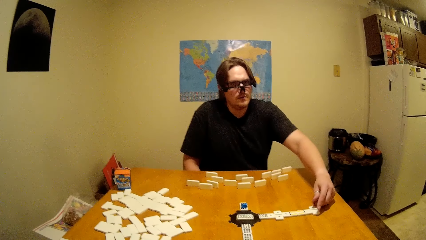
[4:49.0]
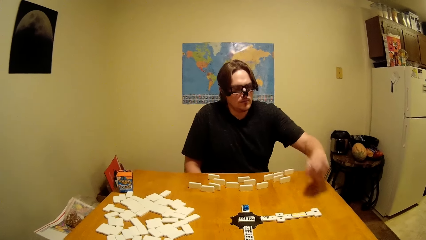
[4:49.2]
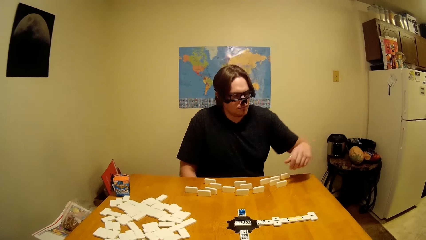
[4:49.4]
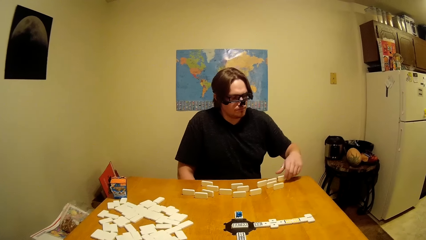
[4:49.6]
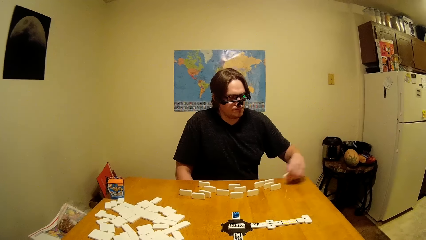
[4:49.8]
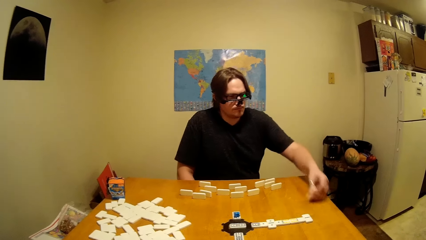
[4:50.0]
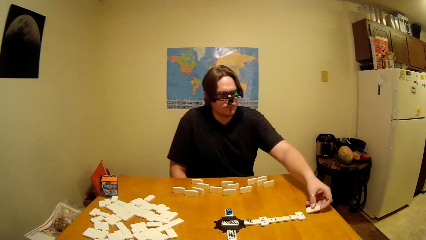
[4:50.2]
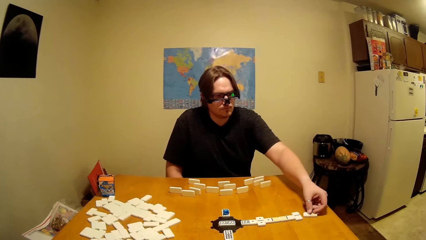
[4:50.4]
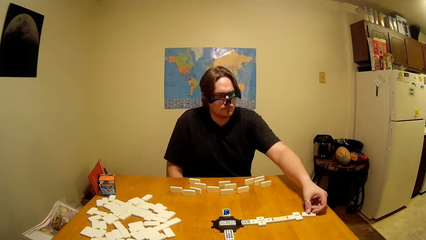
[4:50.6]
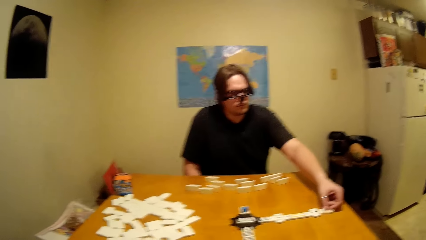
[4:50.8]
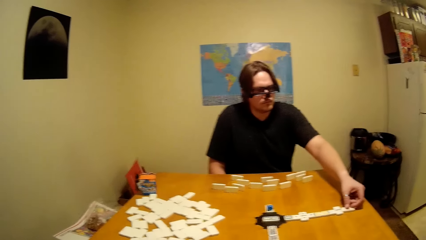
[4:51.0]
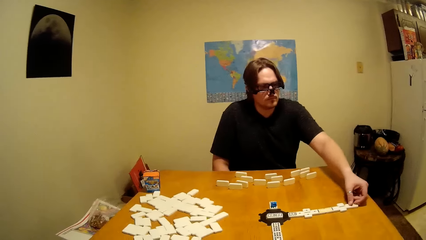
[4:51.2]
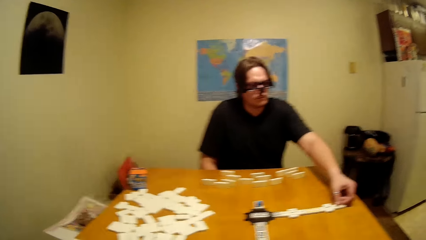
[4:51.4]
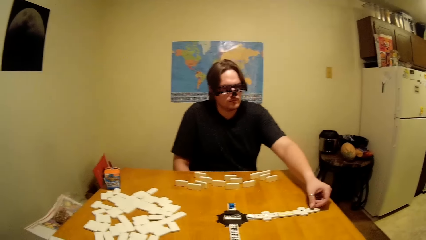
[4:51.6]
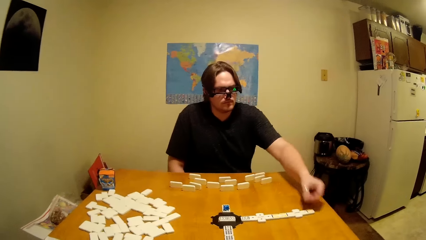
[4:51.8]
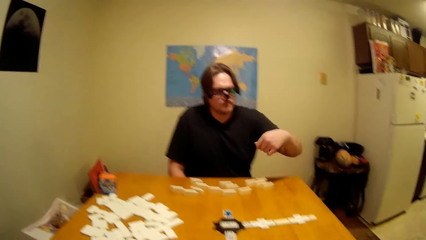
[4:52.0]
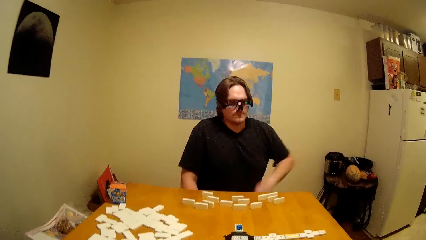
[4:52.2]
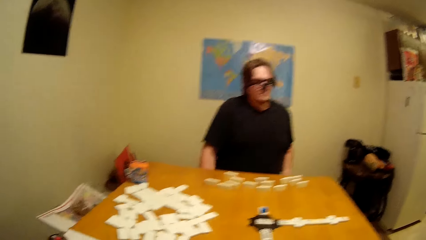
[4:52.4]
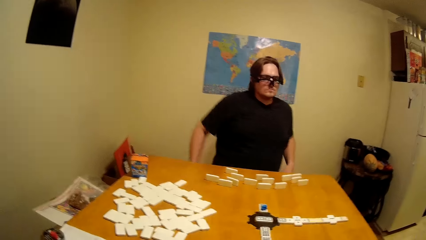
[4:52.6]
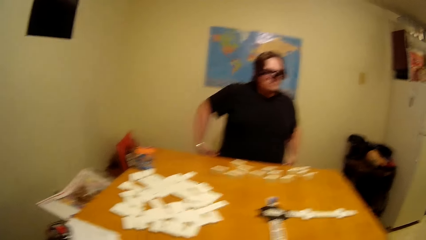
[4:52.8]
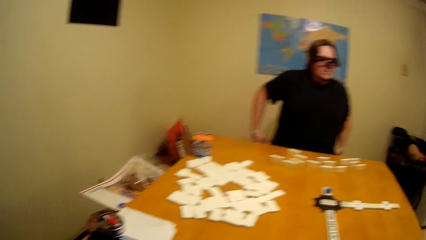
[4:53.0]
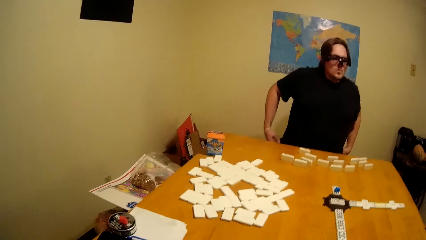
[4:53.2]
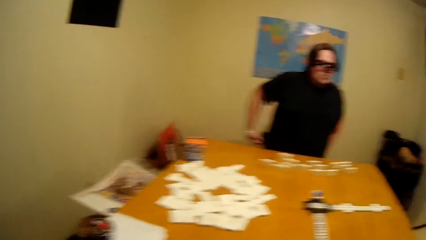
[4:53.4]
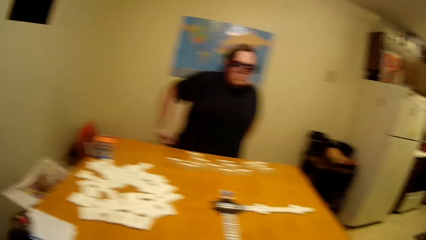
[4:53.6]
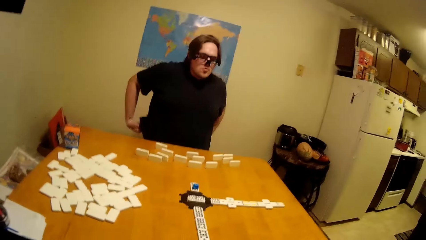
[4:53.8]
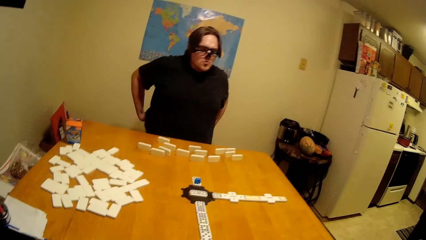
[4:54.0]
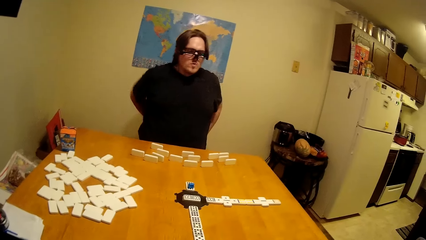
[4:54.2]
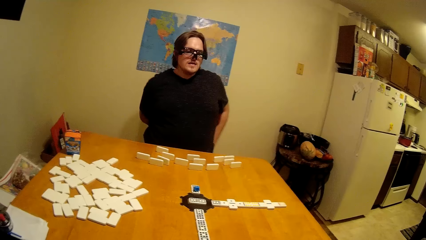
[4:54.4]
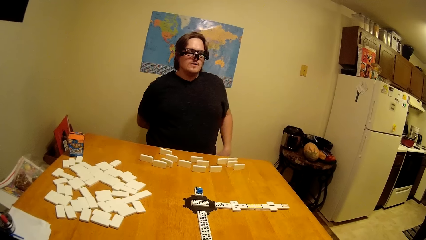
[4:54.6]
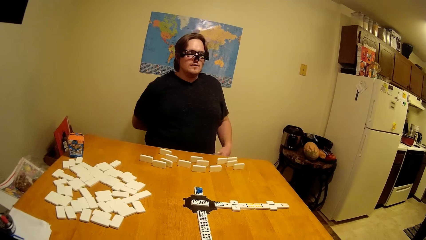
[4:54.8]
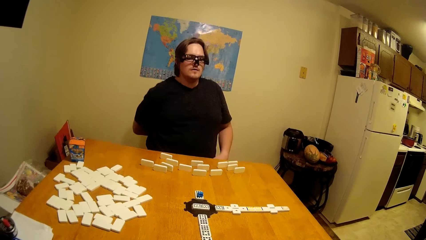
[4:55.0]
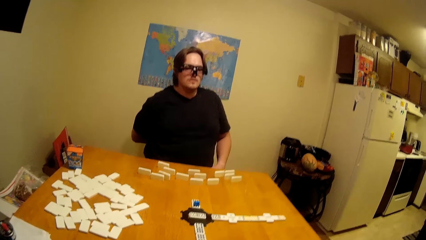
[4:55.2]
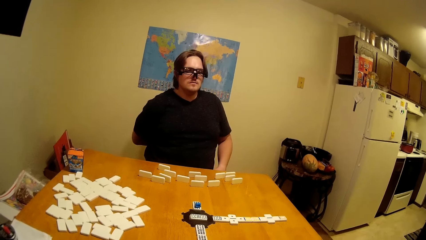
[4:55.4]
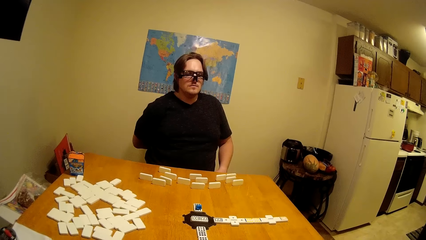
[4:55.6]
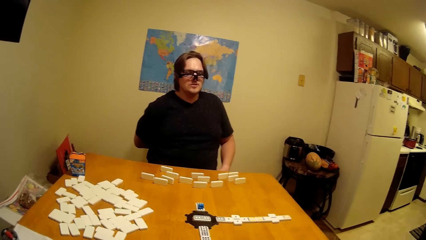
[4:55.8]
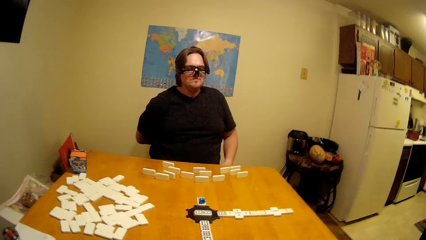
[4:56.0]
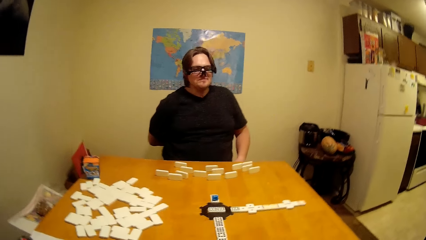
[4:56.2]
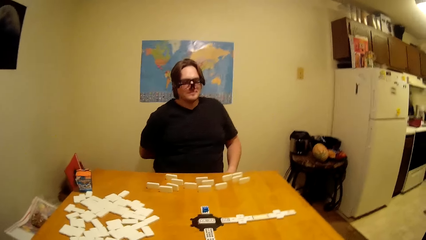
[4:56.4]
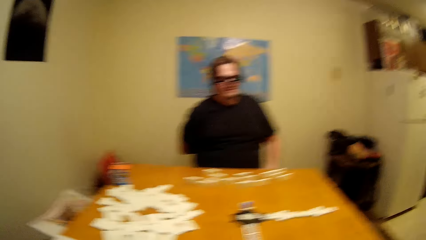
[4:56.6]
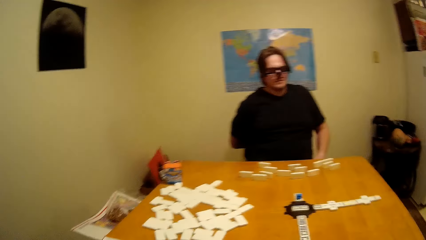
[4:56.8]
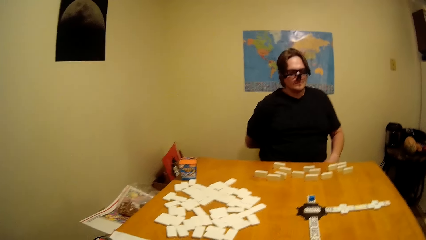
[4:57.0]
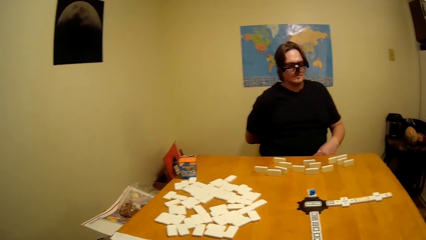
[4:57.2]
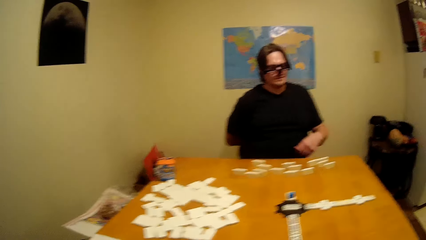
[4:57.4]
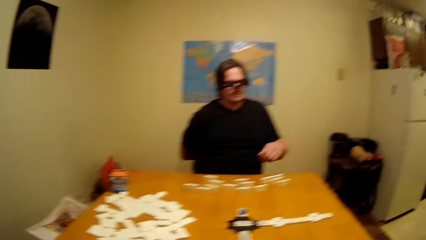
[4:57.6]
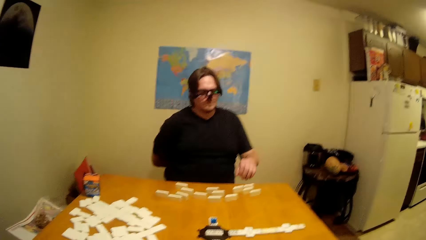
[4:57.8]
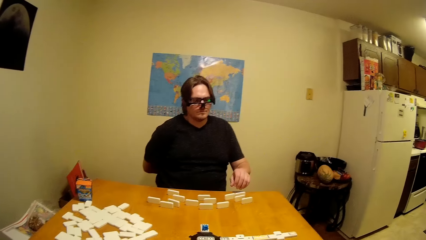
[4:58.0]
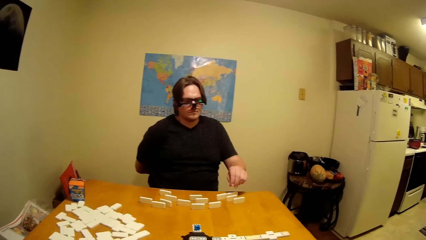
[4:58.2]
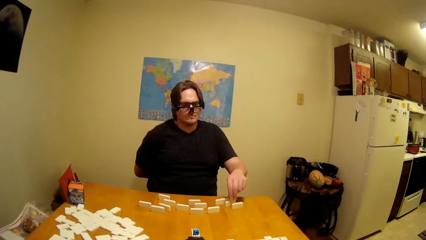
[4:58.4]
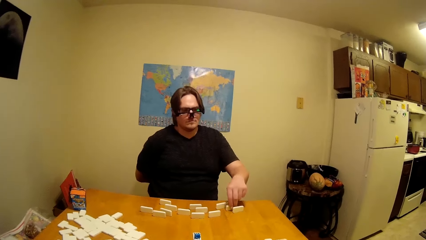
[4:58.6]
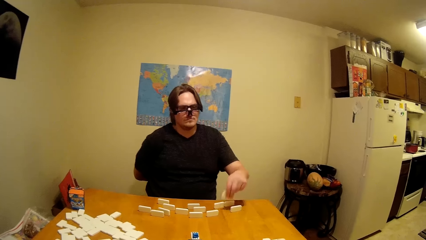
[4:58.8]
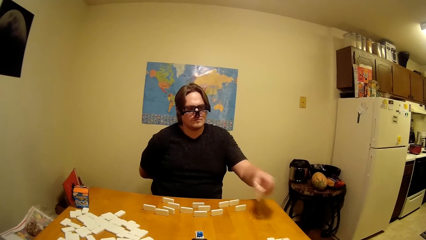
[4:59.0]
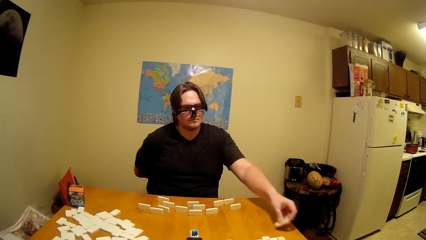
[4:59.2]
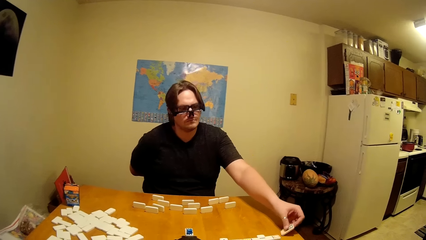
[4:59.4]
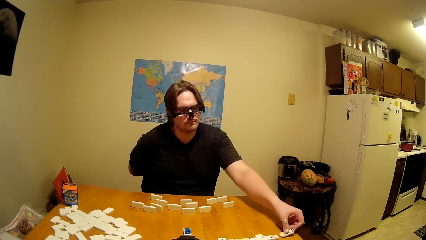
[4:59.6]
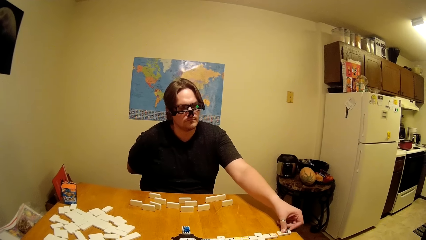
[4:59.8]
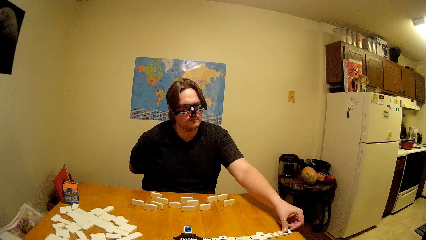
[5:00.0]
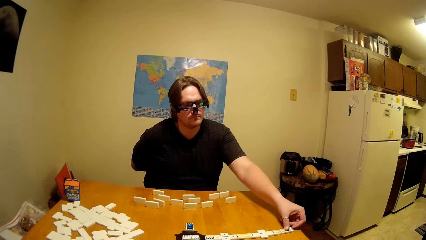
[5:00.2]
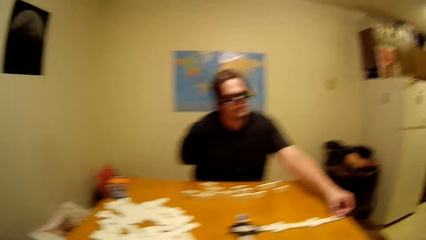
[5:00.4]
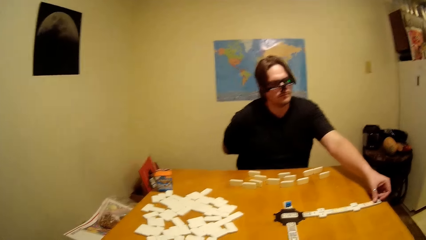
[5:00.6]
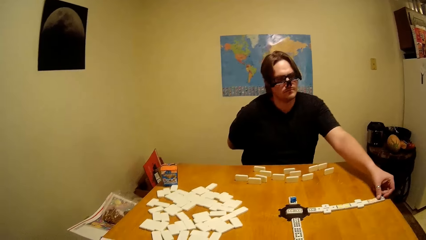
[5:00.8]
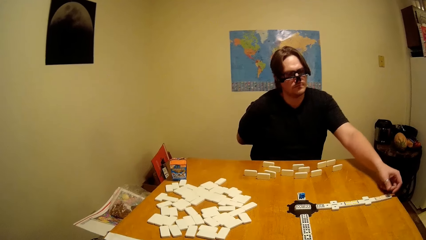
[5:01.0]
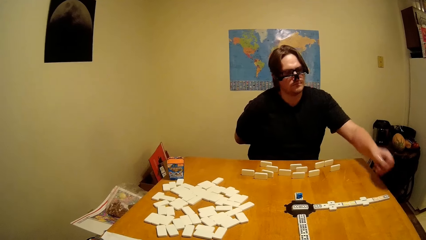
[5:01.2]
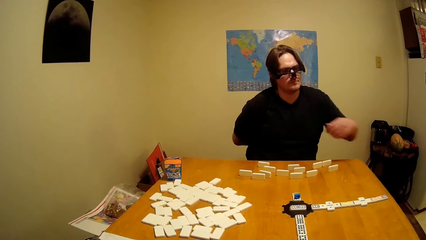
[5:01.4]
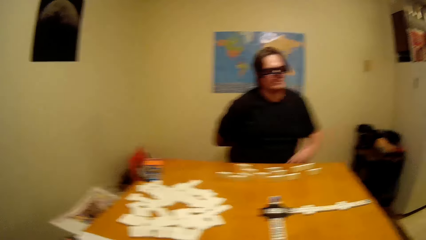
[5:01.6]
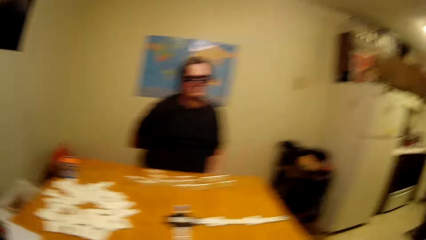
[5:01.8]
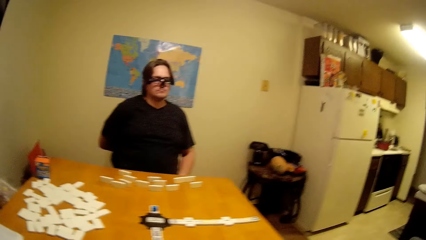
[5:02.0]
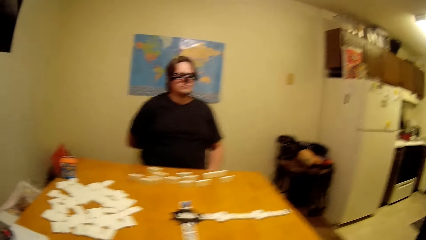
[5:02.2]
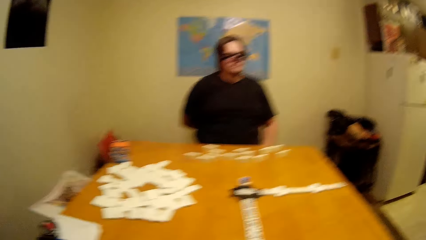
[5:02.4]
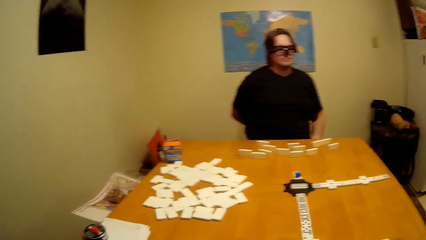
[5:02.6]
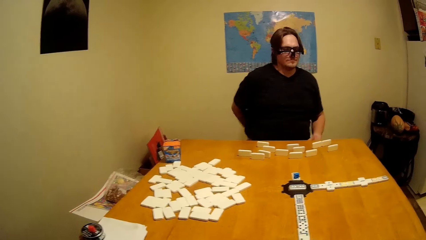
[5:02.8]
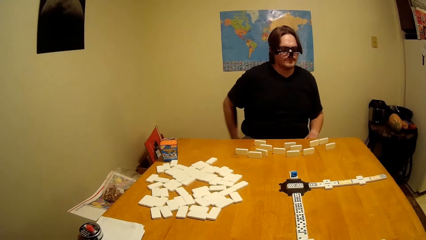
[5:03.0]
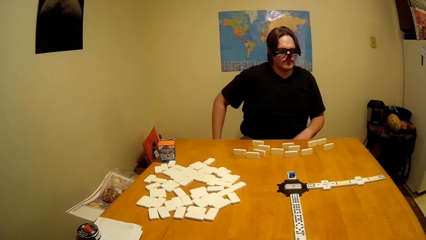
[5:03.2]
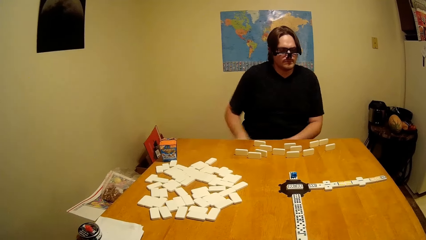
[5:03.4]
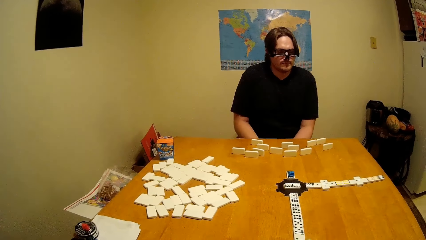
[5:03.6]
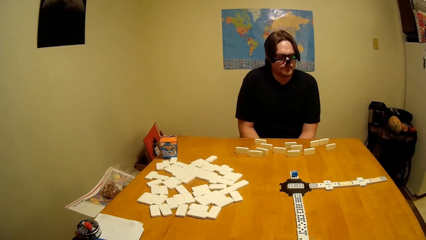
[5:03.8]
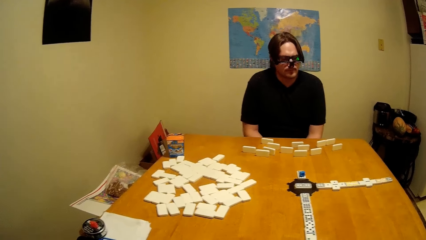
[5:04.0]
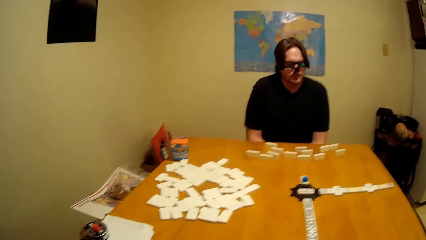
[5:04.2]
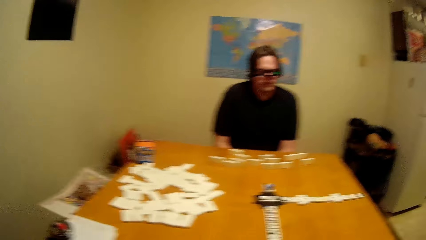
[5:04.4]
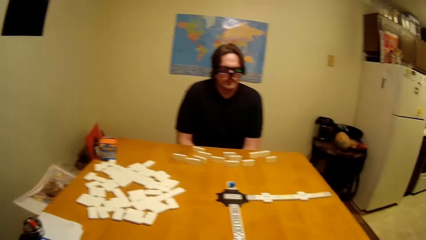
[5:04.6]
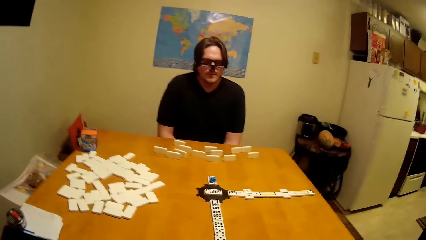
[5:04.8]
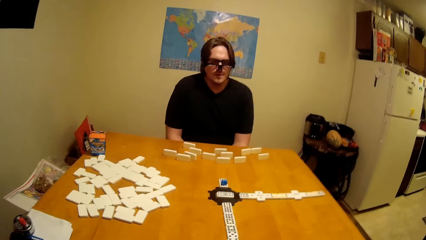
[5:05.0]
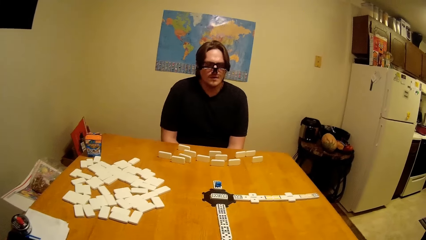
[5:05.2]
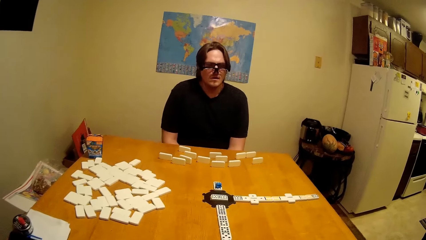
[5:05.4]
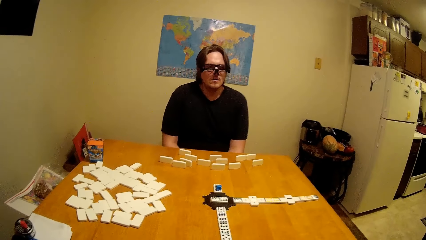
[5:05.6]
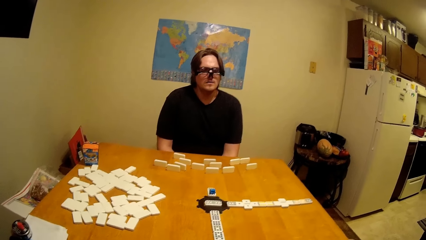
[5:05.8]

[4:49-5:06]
A man picks a dice on the table and places the dice on the table. The man arranges the dice in front. The man picks the dice on the table and places the dice on the table. The camera wearer is arranging the dice. The man arranges the dice on the table.
